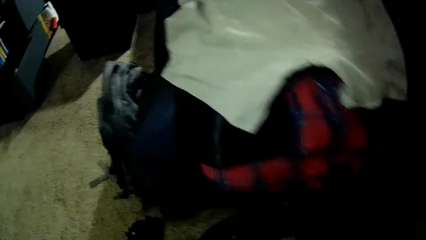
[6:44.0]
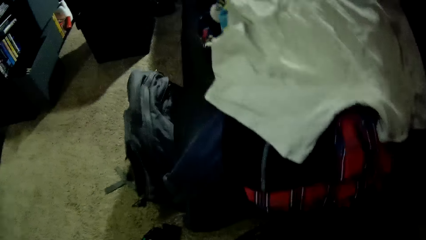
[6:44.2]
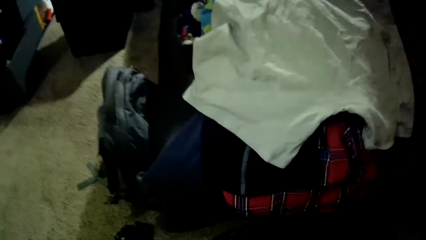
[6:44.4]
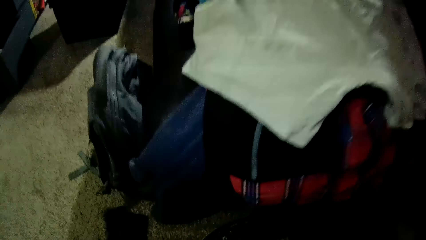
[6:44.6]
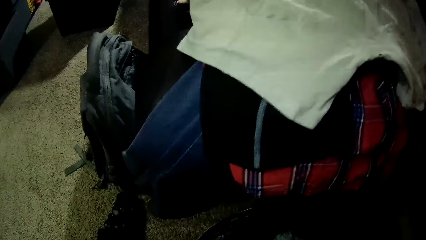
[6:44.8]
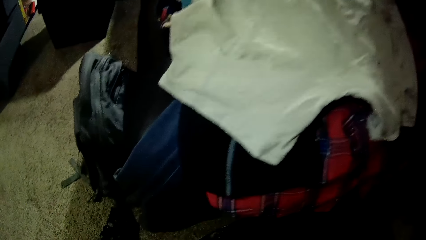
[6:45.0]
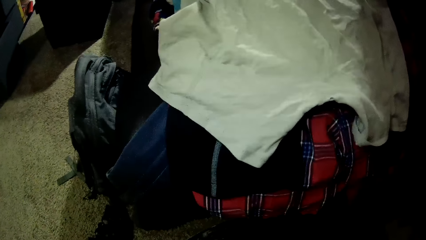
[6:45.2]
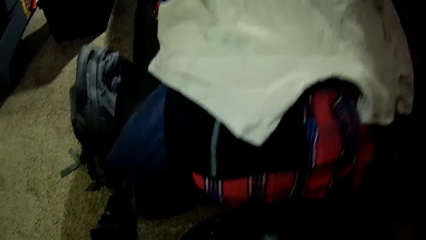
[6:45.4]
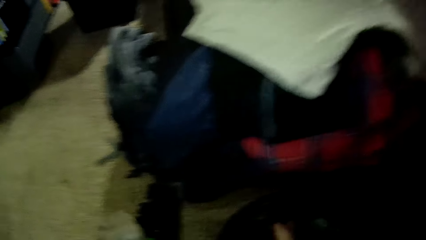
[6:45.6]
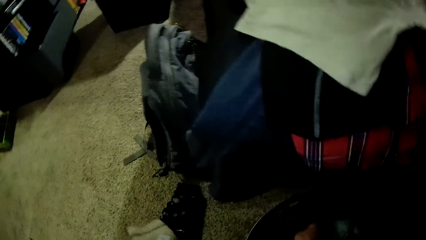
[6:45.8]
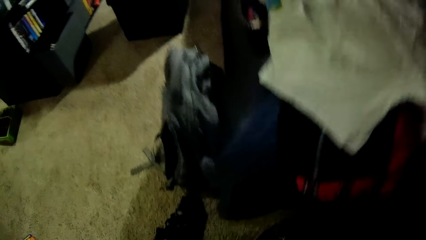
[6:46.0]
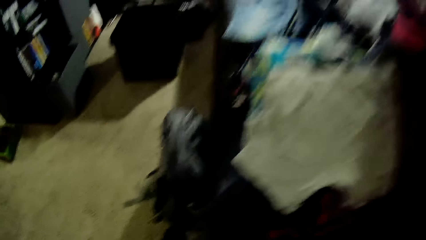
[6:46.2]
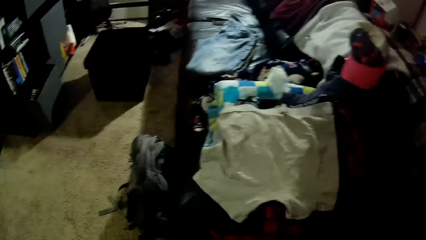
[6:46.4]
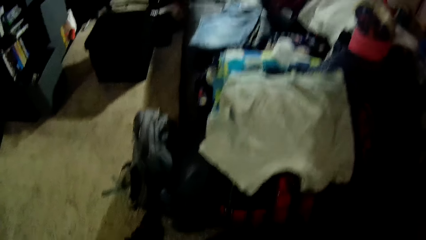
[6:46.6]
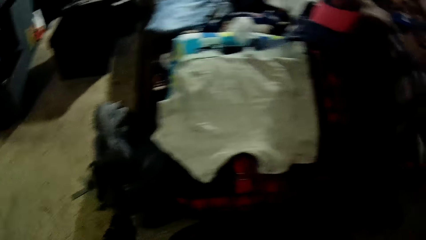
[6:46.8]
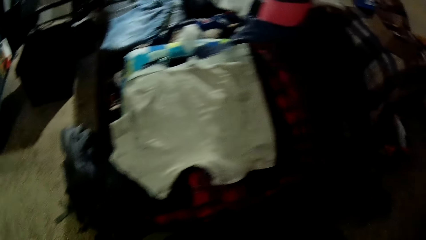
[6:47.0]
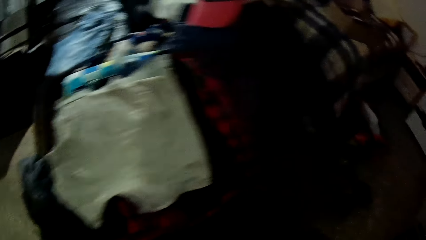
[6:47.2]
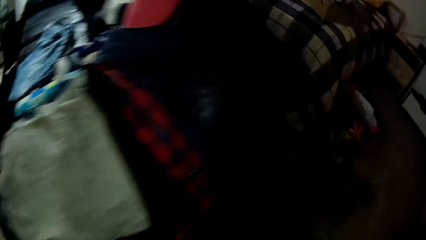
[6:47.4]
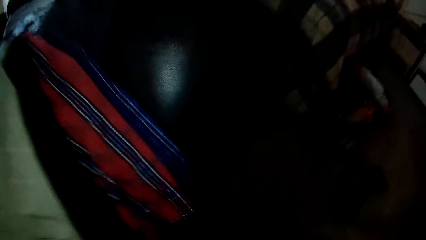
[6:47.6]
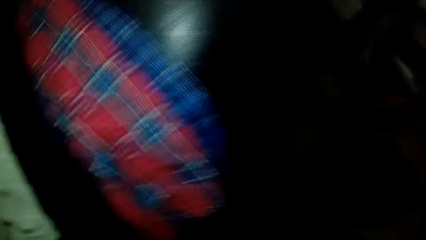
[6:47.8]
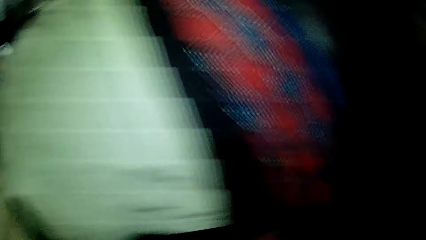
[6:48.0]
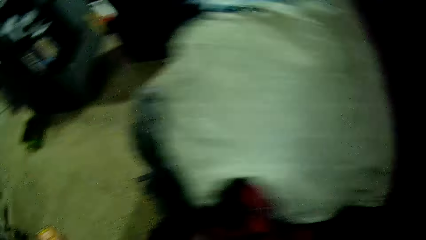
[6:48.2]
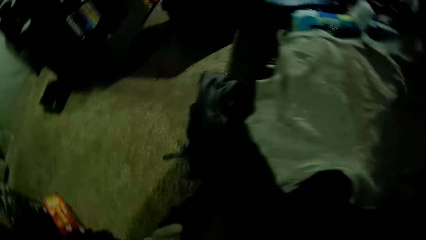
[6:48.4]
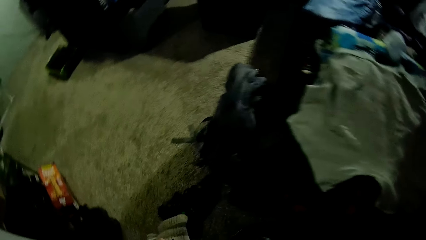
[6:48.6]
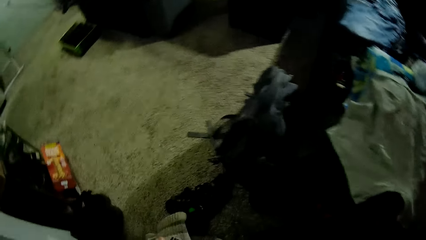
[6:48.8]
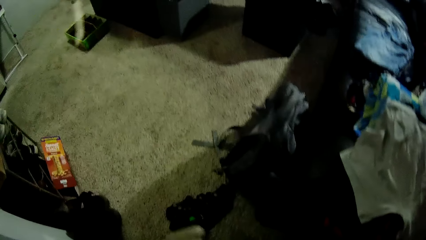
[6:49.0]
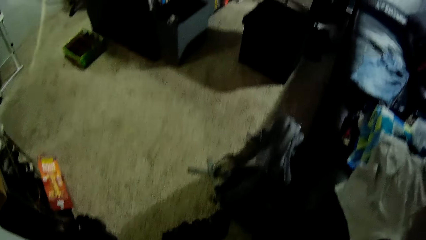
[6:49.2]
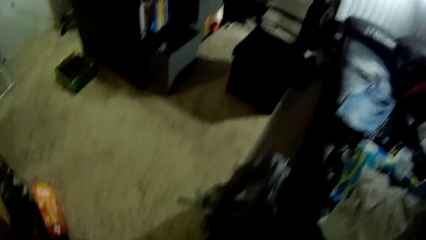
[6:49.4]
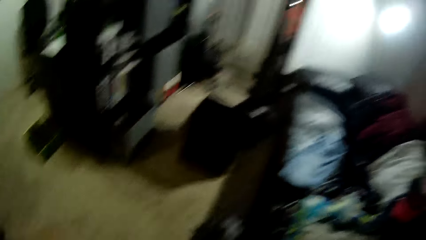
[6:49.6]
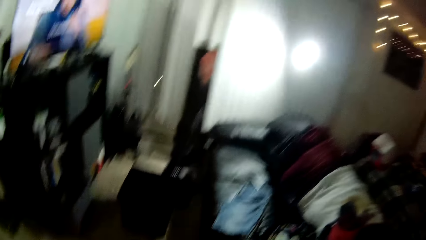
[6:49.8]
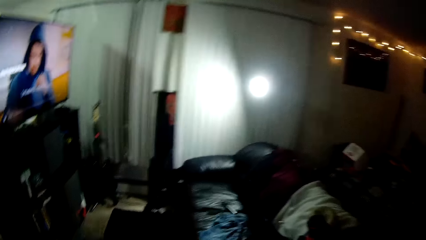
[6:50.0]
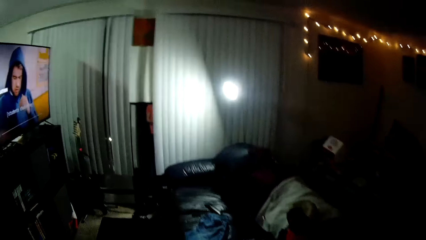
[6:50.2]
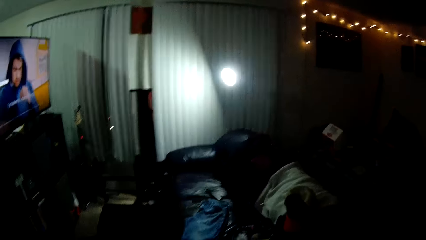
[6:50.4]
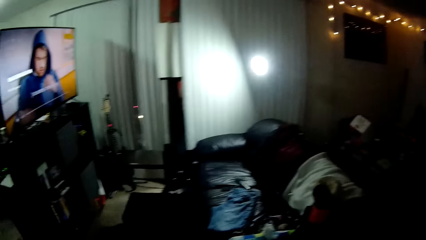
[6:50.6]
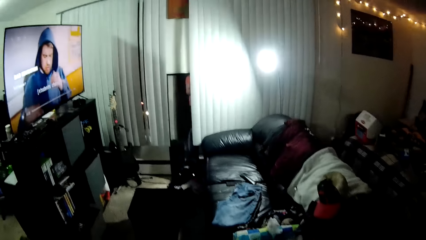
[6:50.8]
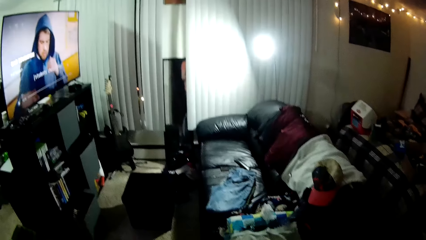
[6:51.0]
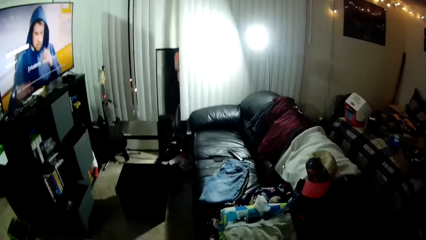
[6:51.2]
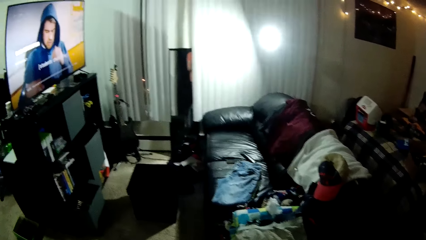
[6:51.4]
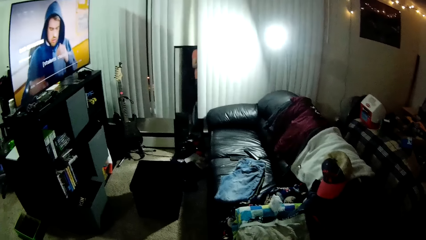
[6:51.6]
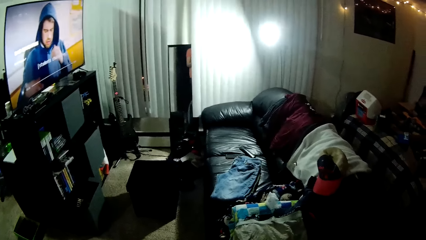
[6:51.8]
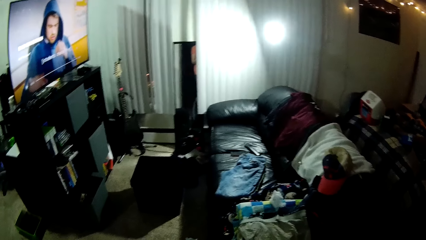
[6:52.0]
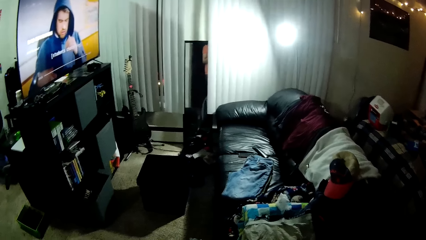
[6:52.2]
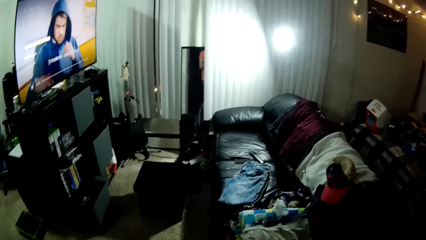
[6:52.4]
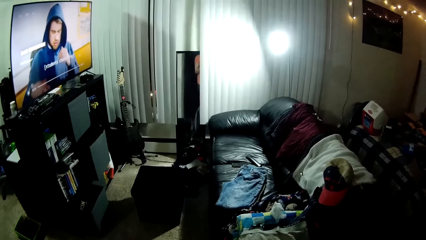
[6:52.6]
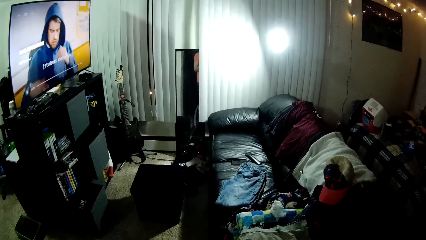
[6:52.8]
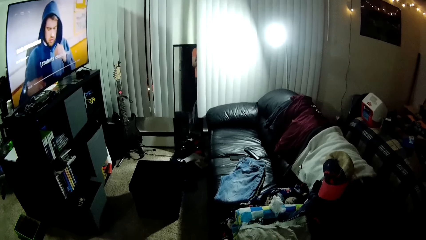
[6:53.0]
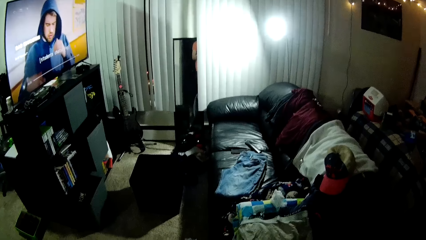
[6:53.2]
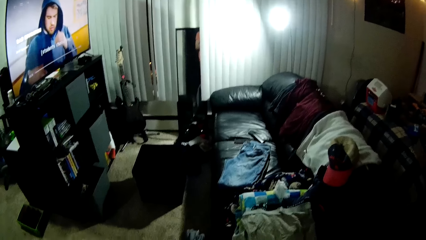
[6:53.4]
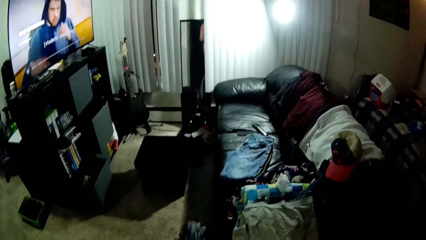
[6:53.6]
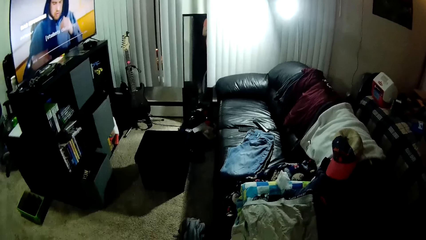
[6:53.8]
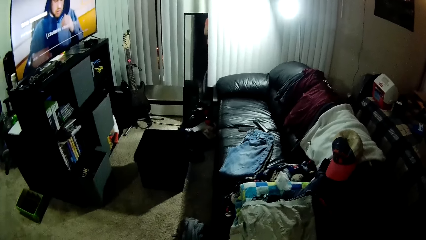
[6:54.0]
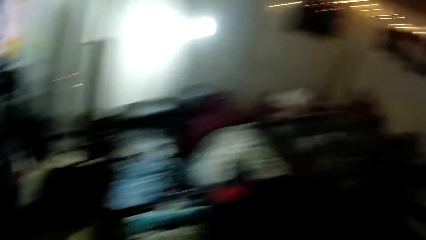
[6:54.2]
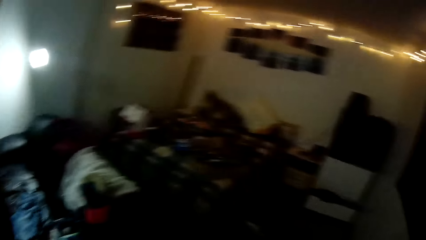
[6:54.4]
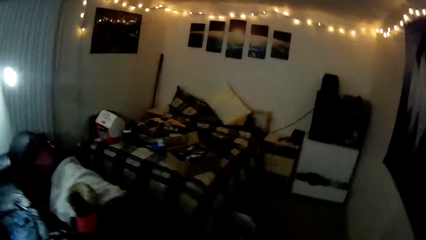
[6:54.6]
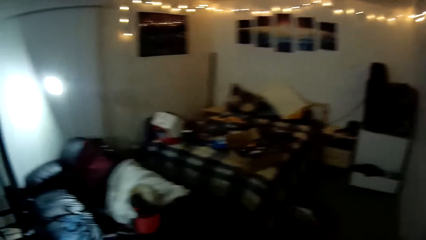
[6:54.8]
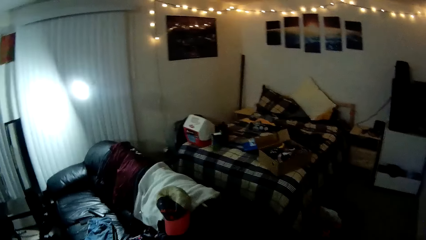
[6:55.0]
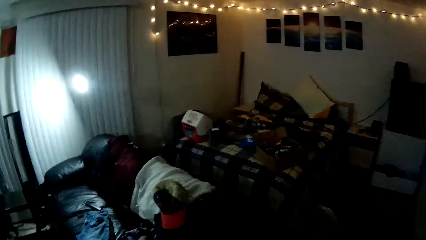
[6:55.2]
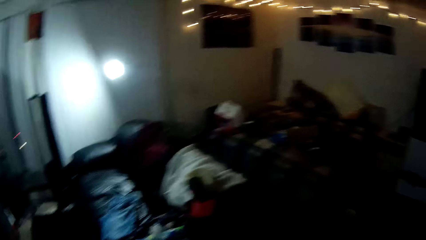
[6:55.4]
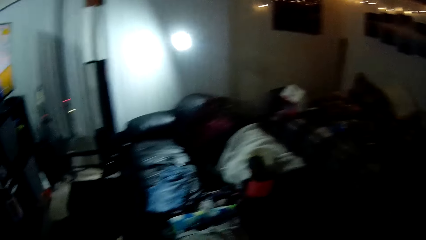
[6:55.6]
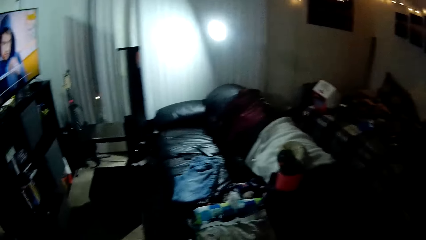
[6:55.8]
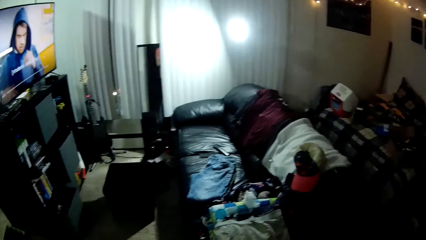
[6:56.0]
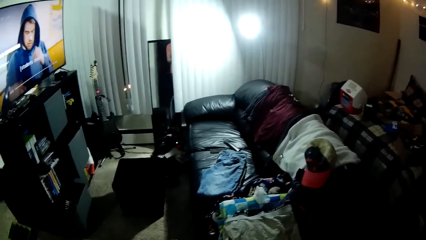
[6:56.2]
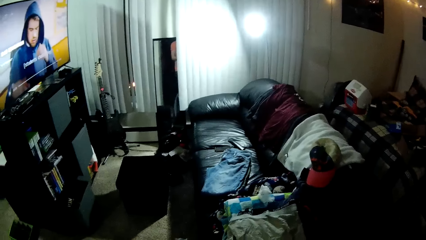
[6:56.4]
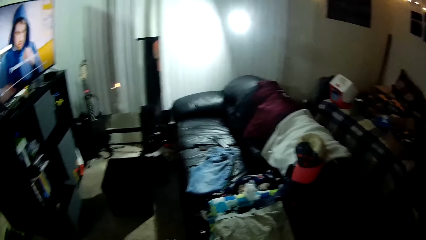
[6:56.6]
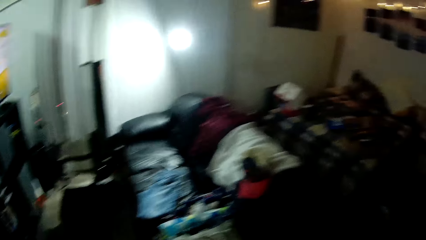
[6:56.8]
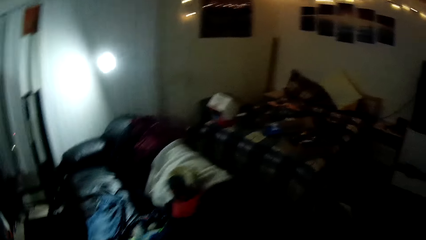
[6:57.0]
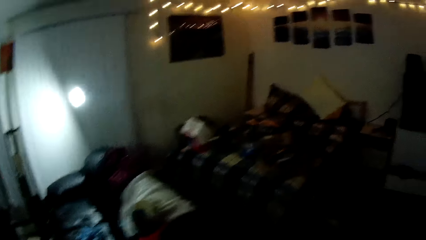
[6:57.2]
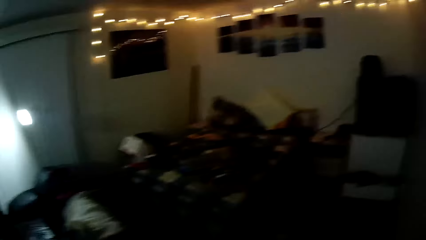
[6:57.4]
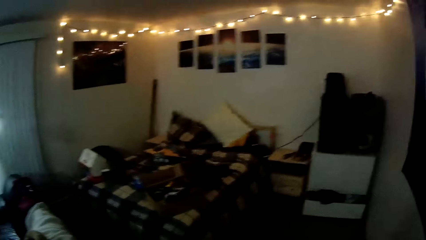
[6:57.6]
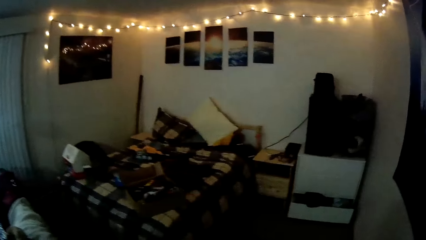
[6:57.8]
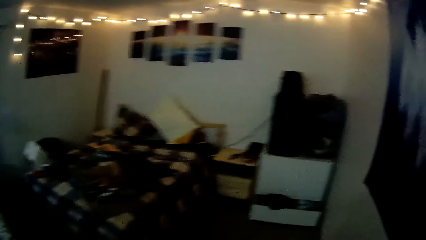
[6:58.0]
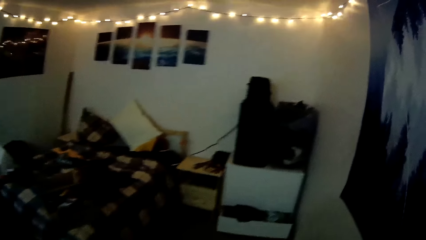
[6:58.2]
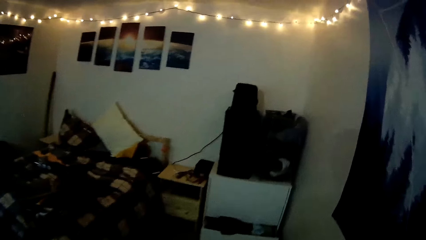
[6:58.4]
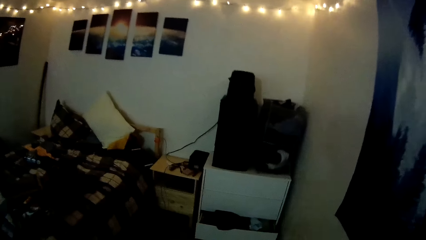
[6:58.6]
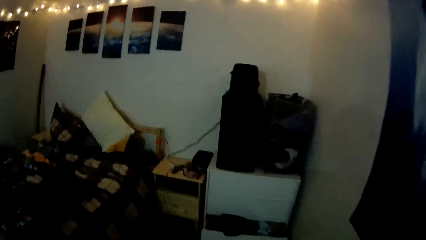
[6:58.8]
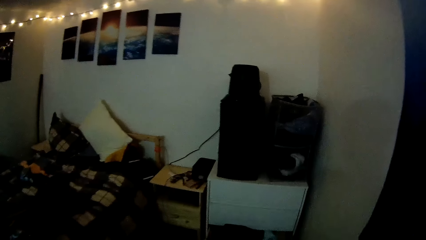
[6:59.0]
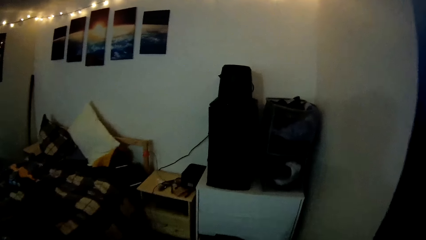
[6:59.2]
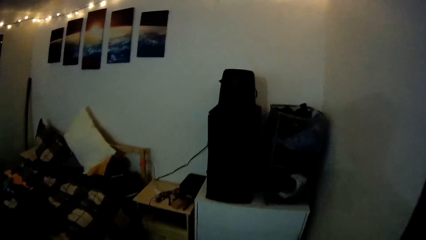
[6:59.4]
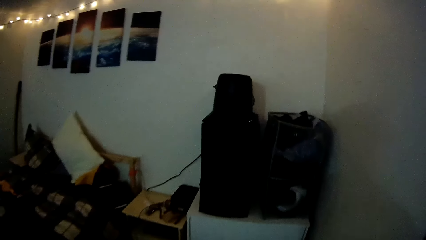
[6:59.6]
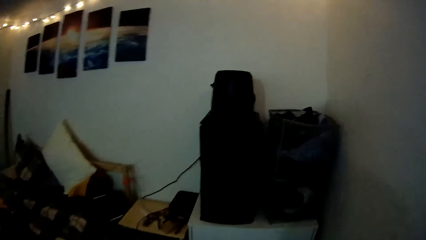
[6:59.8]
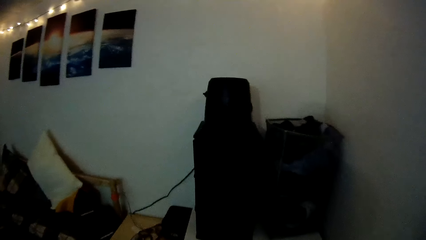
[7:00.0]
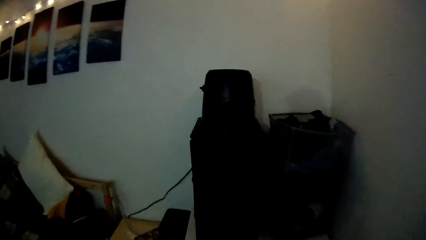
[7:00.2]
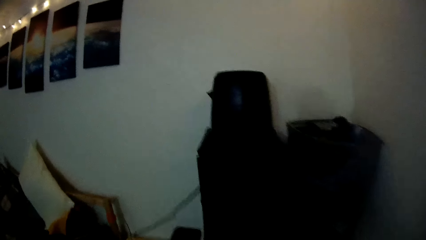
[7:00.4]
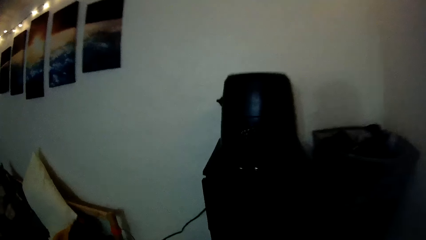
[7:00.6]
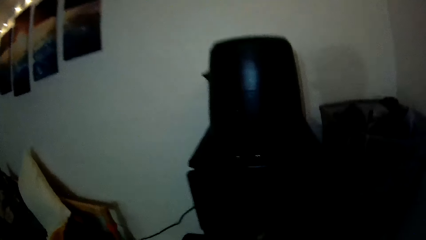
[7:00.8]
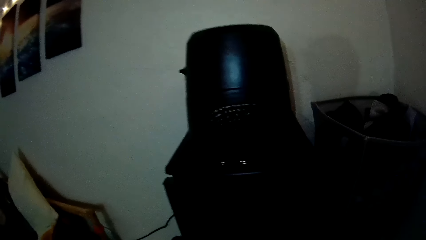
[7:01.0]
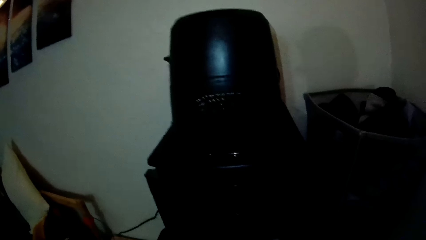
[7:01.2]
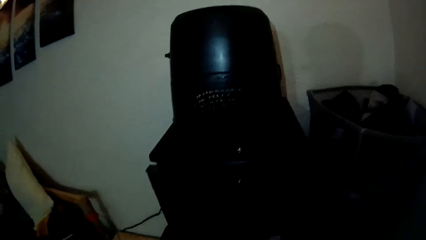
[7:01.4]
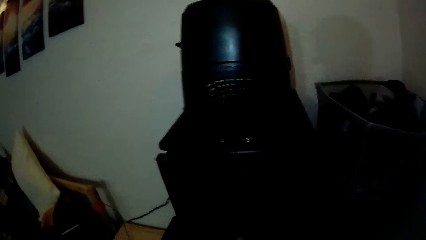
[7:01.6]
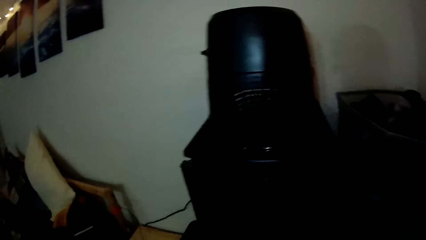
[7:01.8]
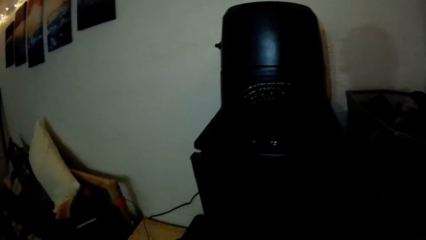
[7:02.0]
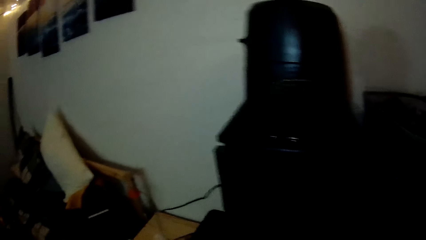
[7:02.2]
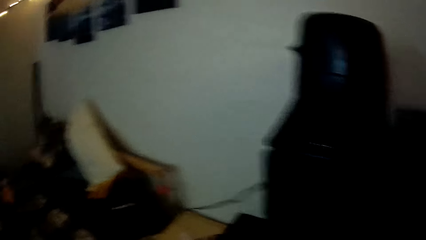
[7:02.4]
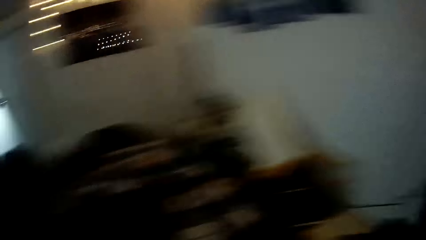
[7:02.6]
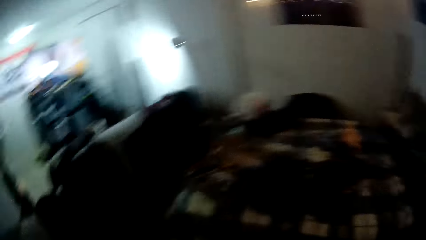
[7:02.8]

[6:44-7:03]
The camera wearer picks a cloth in a basket. They drop the cloth on the carpet. They pick a cloth in the basket and fold the cloth. They walk in a room. They put the cloth in a drawer.
